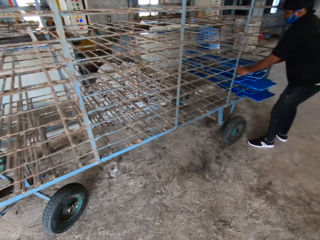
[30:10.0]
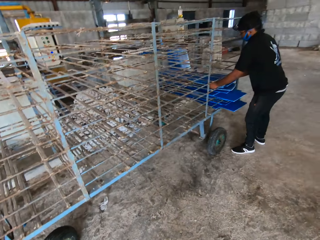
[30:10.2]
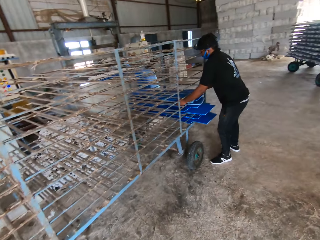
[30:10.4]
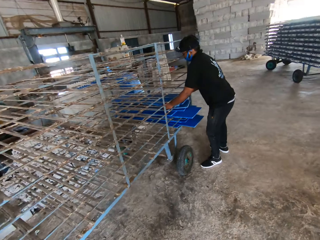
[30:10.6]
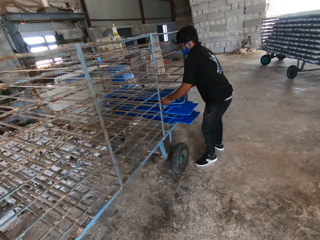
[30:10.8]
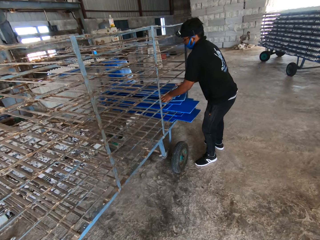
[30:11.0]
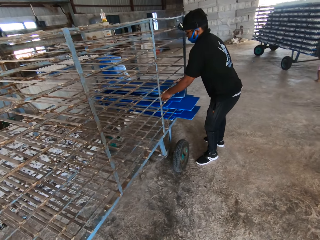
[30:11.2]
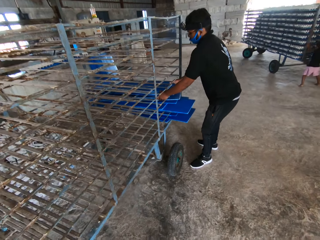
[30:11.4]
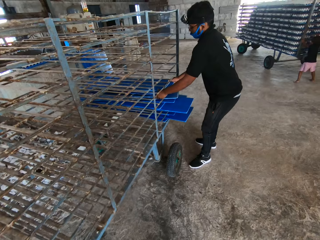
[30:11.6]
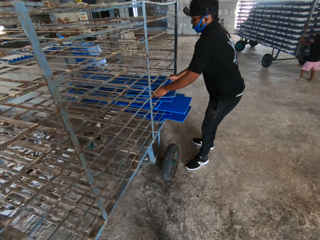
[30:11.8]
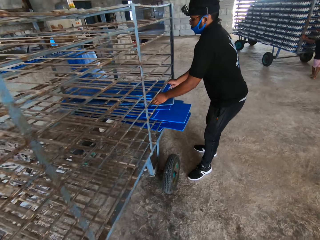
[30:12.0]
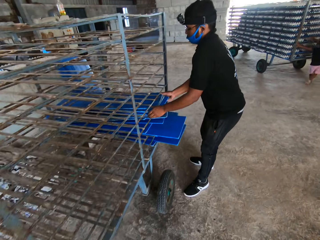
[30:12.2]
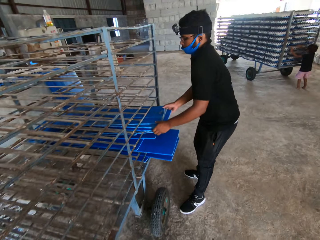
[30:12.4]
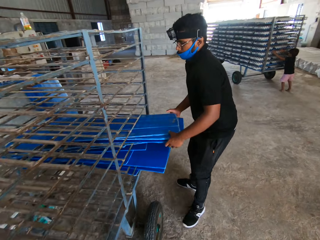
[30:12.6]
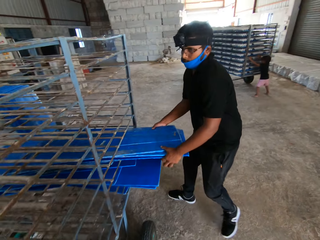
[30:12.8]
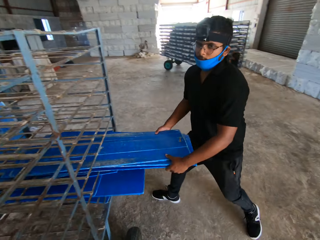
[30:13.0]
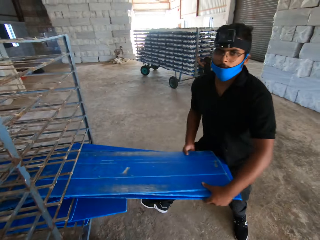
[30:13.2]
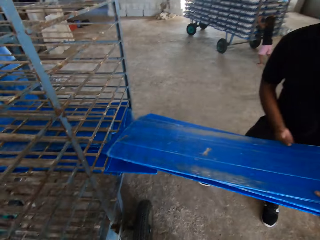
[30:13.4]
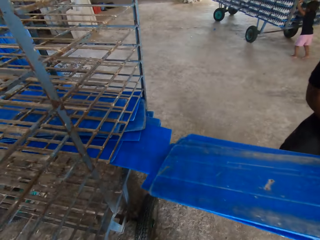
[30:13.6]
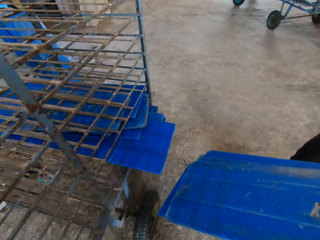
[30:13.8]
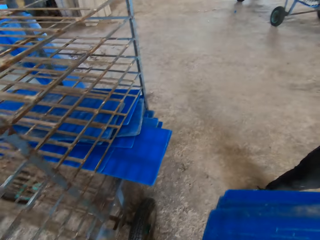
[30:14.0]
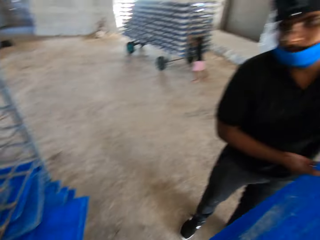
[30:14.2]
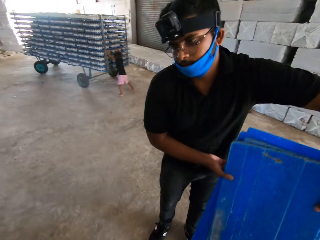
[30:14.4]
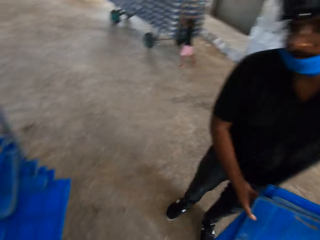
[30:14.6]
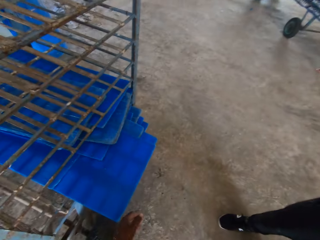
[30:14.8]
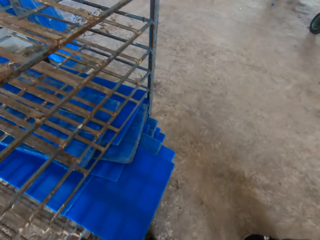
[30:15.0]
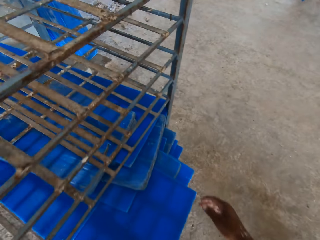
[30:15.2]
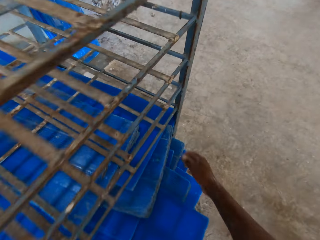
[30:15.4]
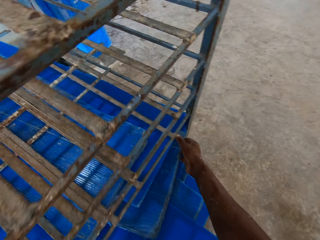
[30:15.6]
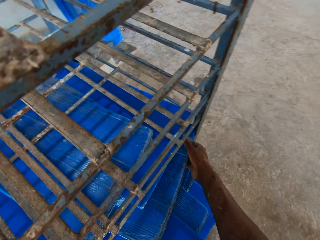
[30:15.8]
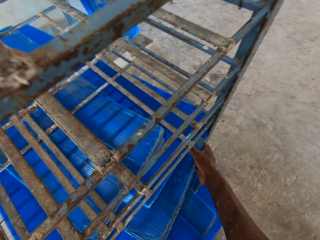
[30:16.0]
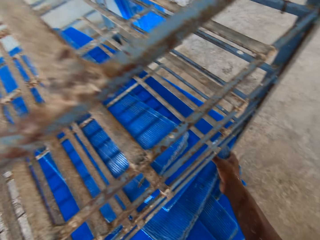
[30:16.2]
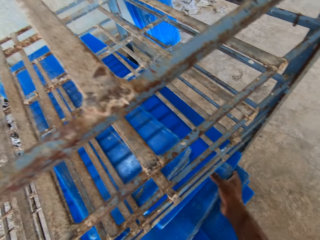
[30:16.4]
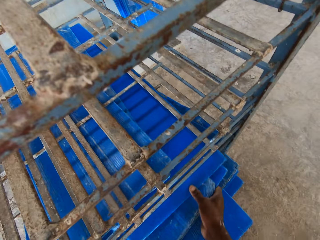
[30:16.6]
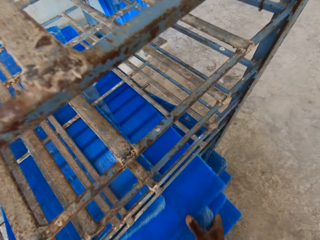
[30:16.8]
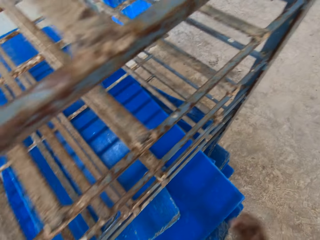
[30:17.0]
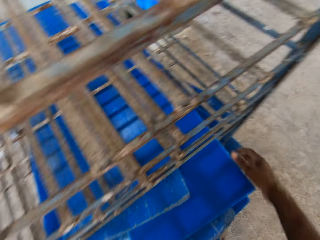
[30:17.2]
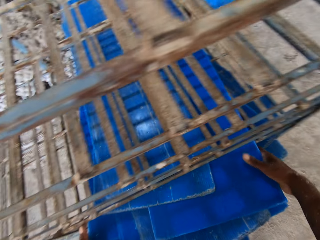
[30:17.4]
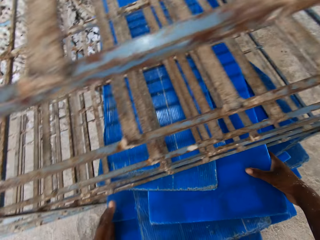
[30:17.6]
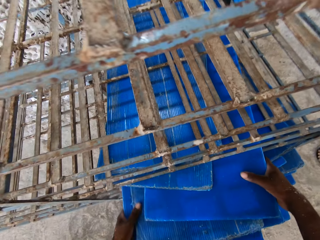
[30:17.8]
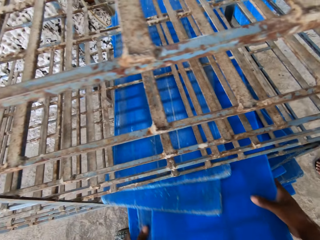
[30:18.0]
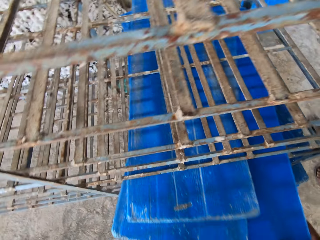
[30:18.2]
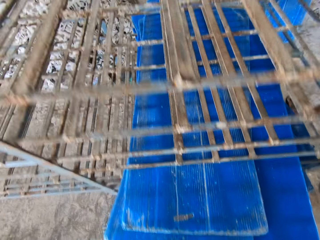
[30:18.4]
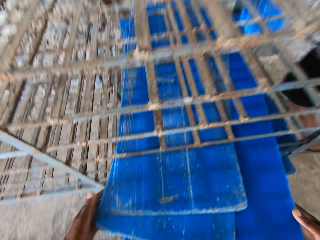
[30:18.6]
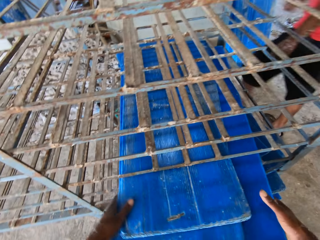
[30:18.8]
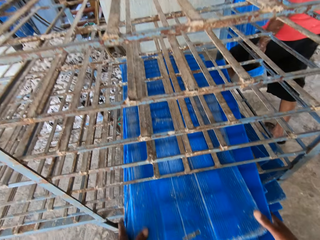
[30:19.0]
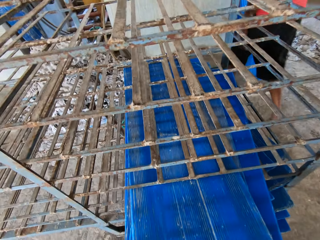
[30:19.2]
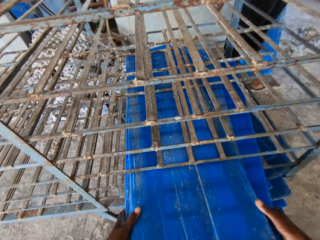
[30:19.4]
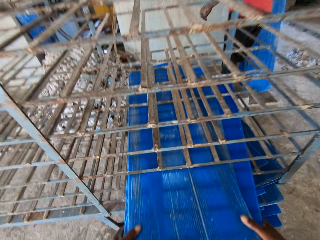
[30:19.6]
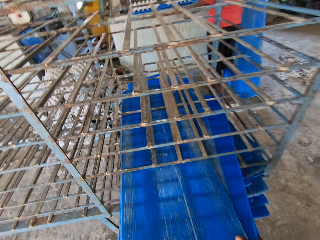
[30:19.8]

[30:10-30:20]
The man takes polypropylene plastic from the rack with his hands. The camera wearer looks around. He stares at the crates. He takes some polypropylene plastics from the rack with his hands.

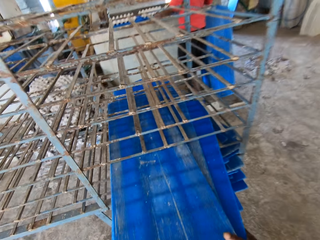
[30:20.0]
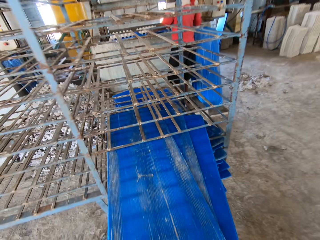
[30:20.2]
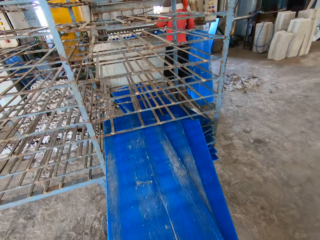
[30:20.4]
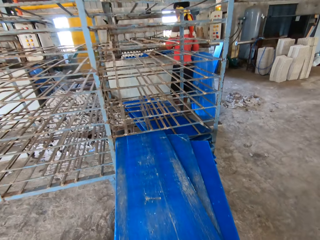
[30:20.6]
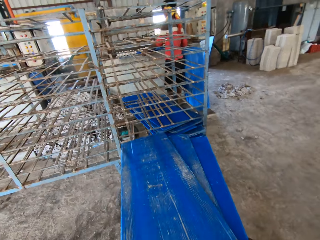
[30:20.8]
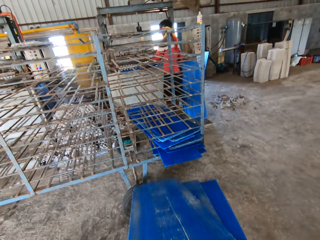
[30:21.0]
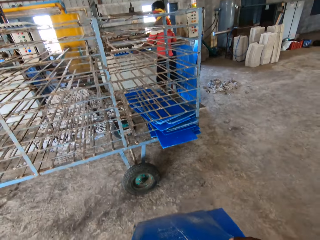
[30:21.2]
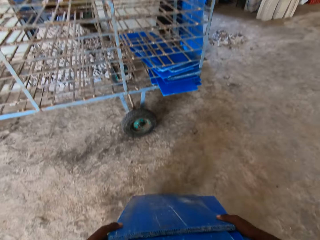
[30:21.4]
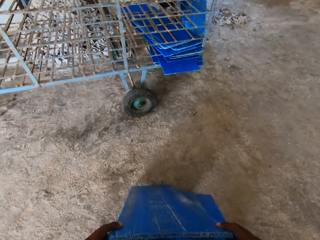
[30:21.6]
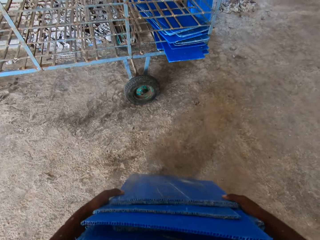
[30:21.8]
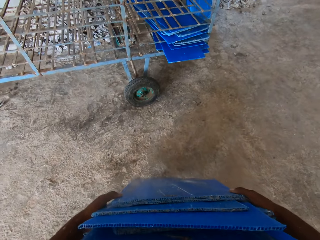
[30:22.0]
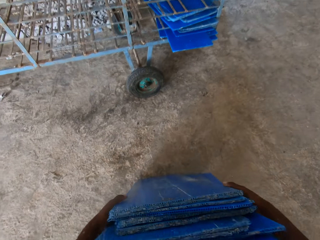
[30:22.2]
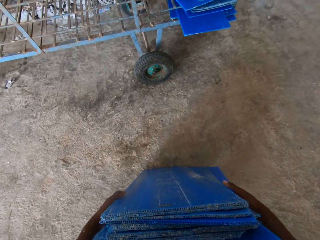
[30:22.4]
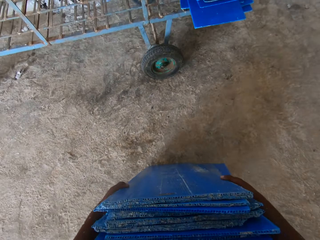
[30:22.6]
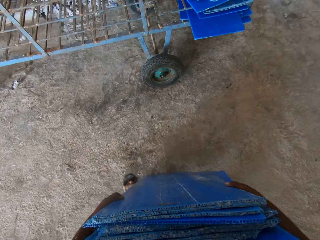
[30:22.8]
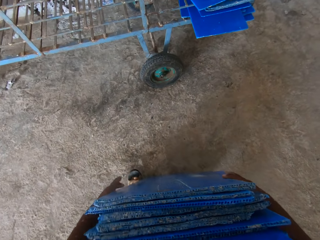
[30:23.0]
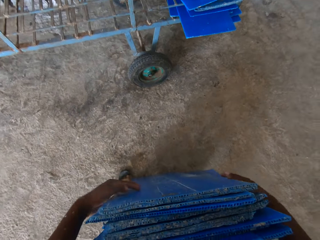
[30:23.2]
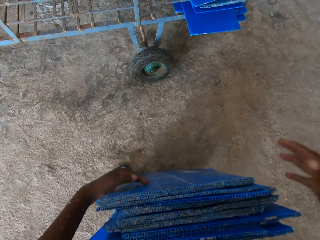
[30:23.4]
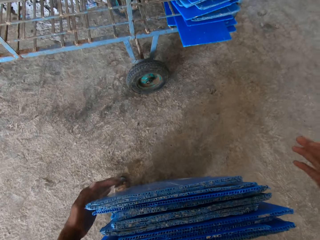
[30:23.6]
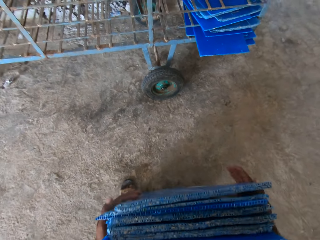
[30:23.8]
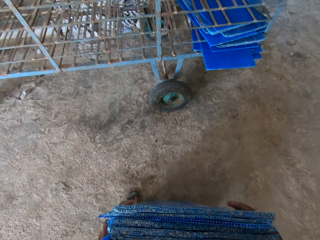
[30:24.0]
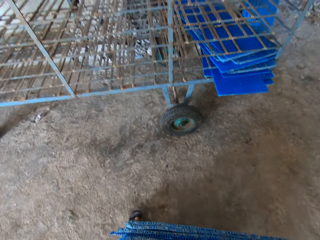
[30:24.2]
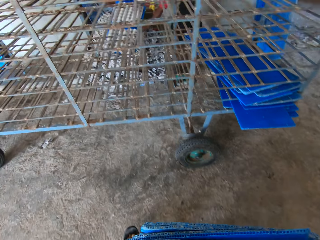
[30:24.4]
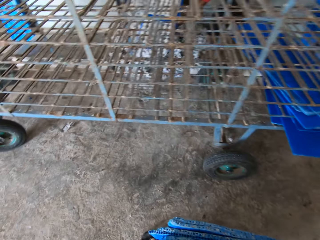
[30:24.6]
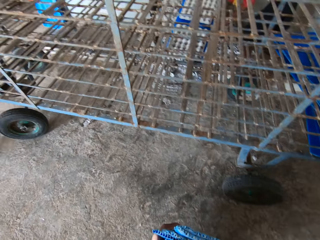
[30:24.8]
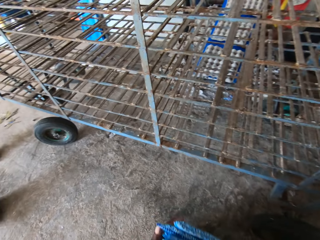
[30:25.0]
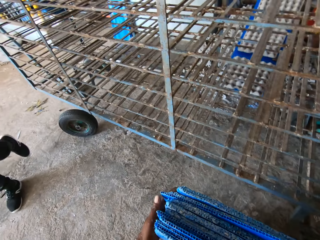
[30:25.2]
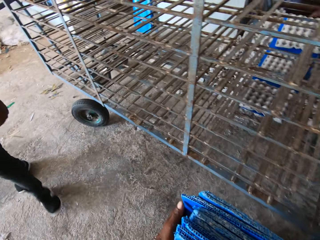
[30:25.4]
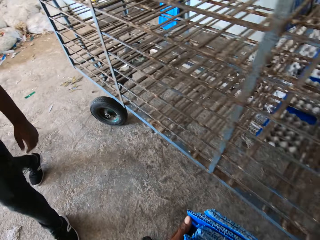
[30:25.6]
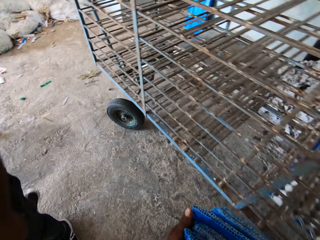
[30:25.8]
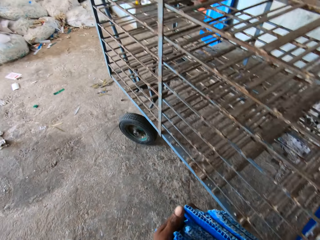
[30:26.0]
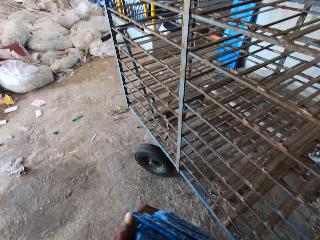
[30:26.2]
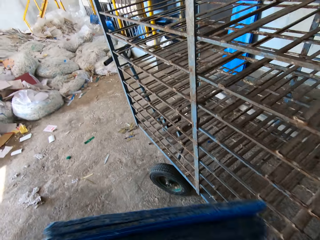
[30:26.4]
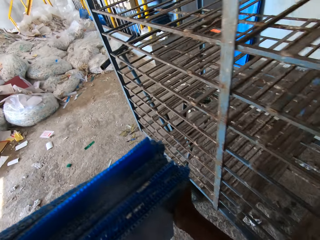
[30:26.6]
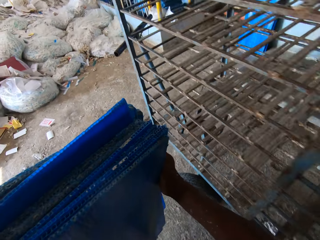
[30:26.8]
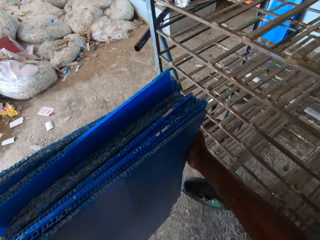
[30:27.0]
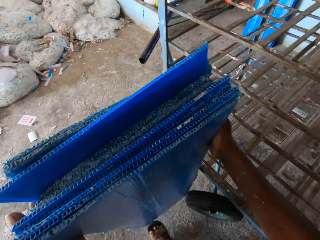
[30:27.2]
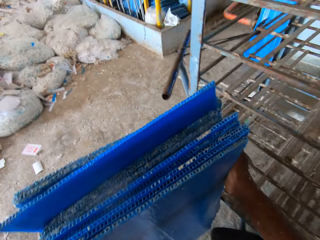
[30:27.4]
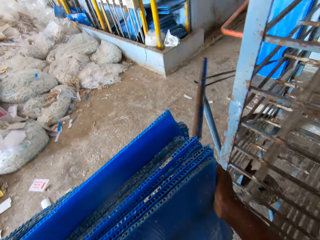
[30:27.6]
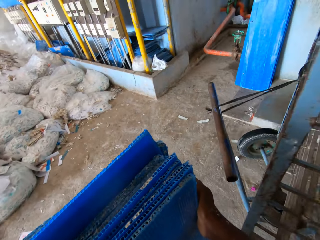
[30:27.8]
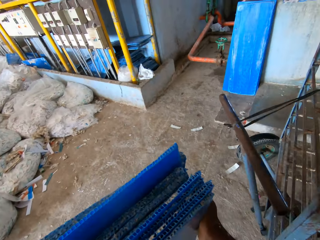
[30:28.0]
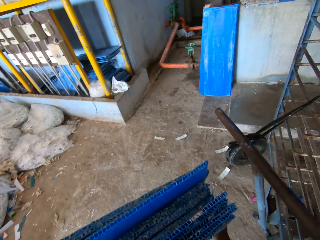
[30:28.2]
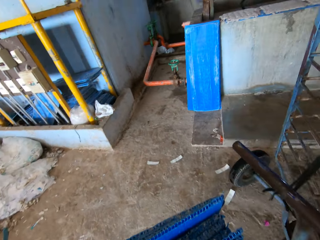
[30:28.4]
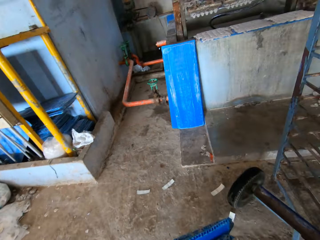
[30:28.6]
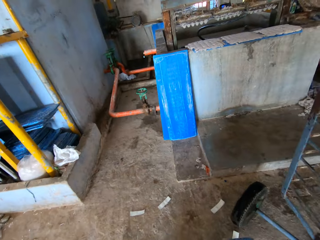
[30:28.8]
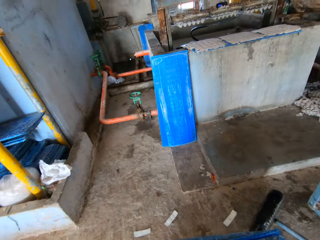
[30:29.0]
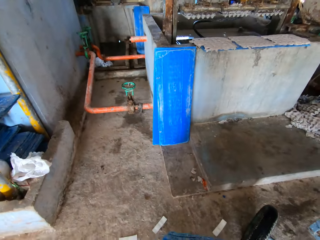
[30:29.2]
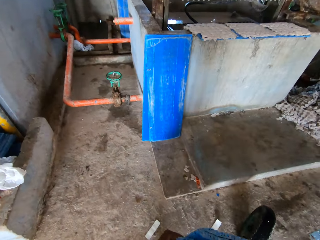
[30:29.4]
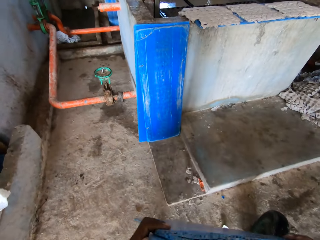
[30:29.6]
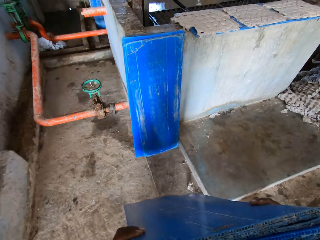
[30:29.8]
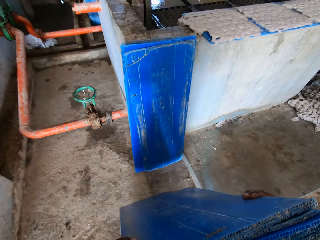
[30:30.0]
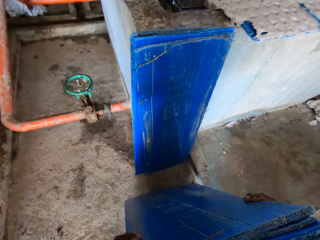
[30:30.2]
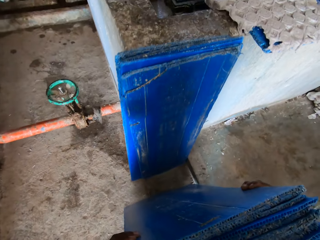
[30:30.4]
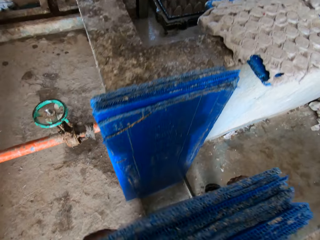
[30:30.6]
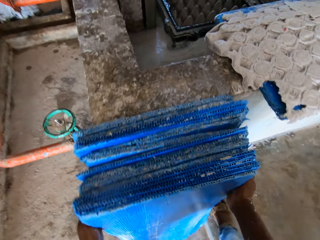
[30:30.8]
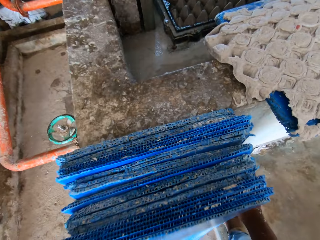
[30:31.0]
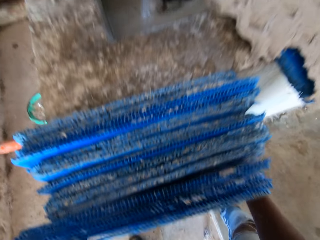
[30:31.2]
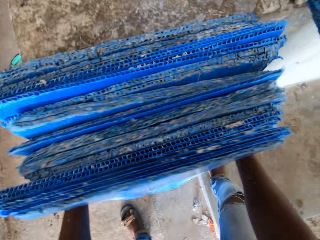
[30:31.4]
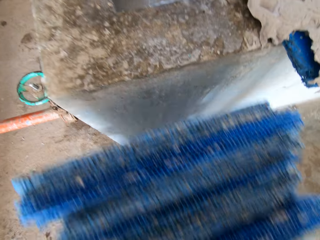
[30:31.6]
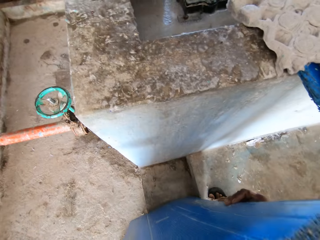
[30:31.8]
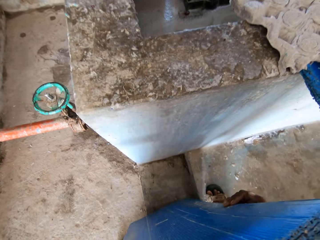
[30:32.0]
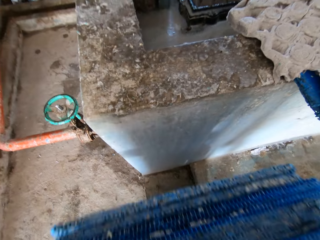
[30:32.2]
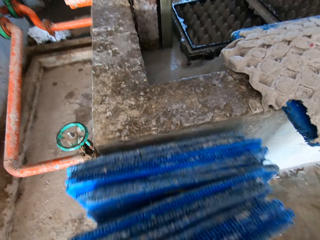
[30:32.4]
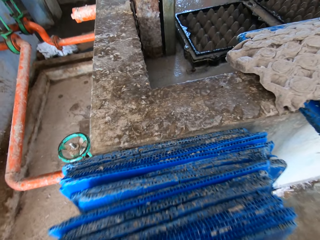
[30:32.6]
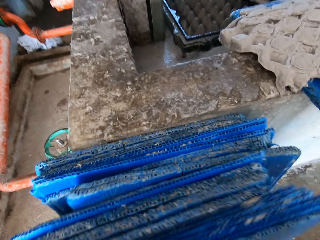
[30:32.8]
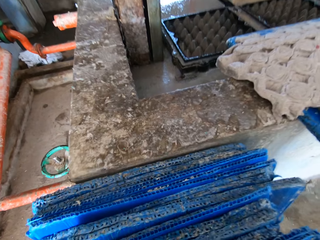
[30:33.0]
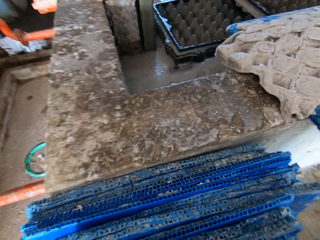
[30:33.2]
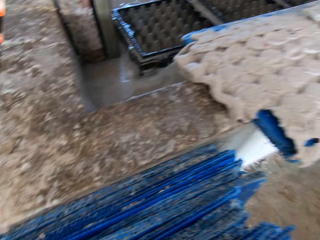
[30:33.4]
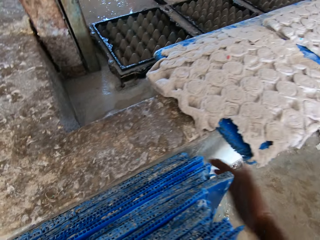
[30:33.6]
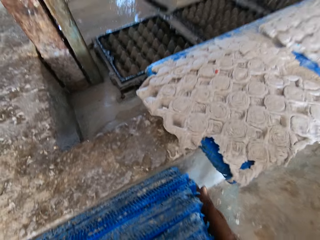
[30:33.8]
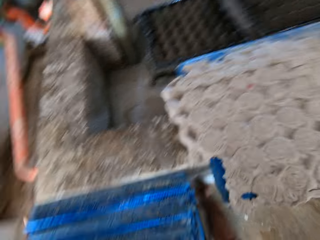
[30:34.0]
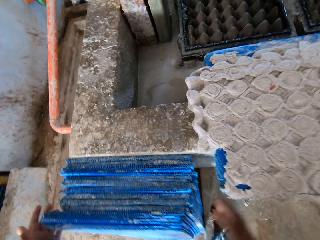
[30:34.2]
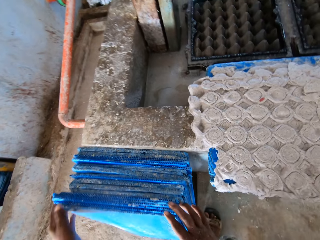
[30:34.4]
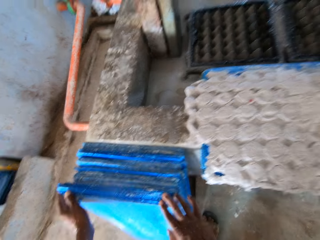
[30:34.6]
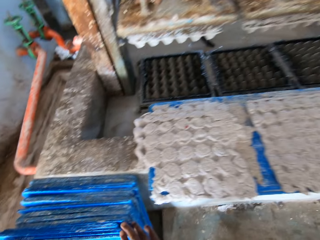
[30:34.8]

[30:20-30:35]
The camera wearer hits the polypropylene plastics or tray in his hands on the floor. He puts the tray on the ground. He adjusts the polypropylene plastics with his hands. He carries the polypropylene plastics with his hands. He touches the tray. He walks around. He places the polypropylene plastics in his hands on the polypropylene plastics by the wall of the egg pulp machine. He adjusts the polypropylene plastics on the egg pulp machine wall with his hands. He touches the tray.
